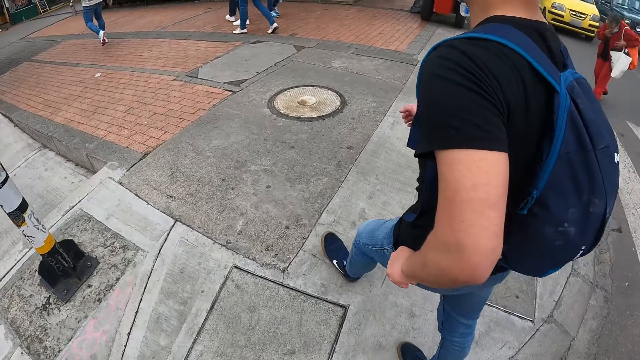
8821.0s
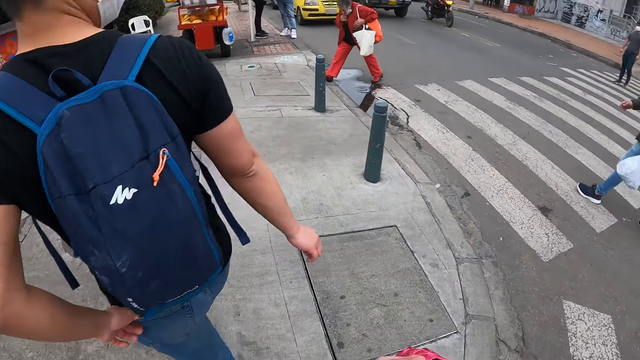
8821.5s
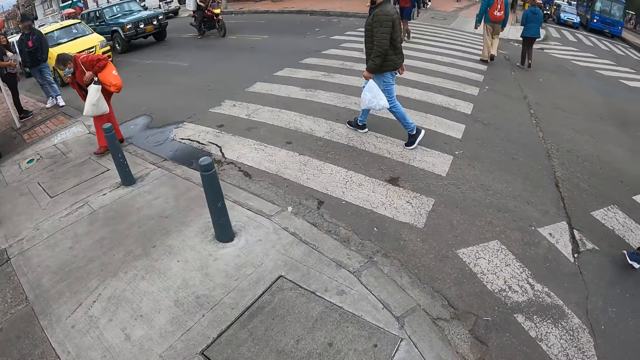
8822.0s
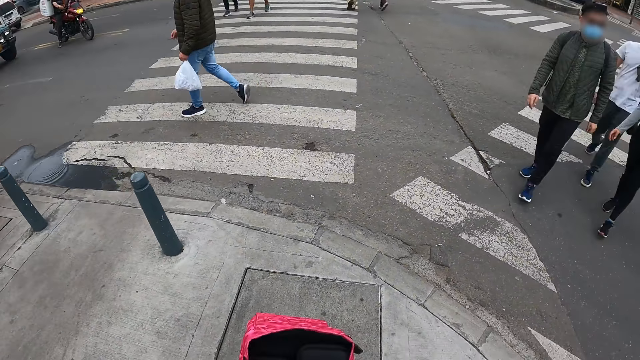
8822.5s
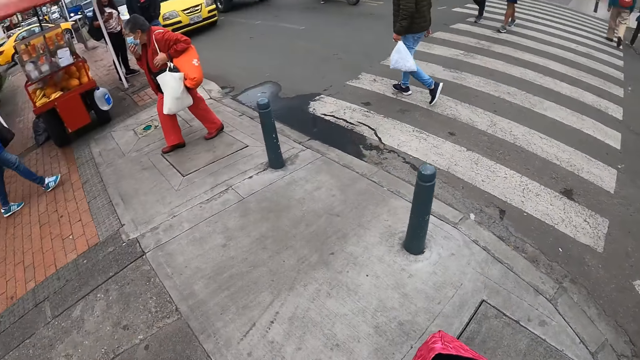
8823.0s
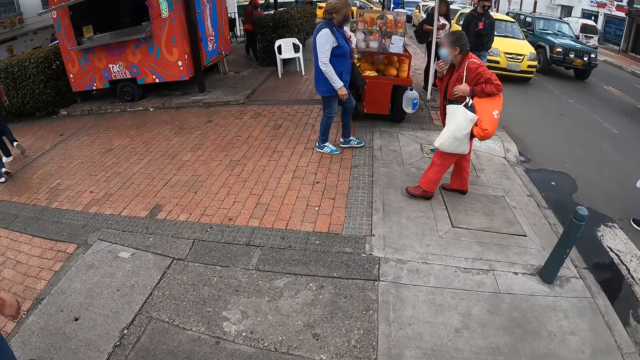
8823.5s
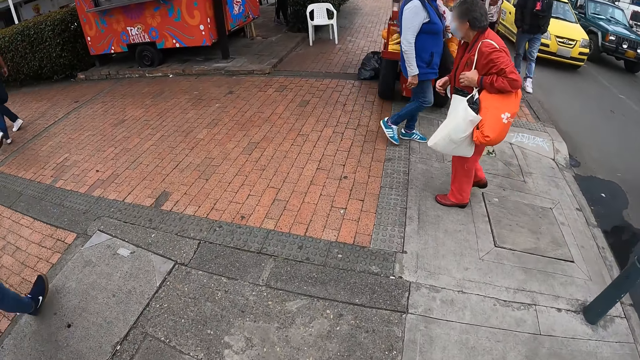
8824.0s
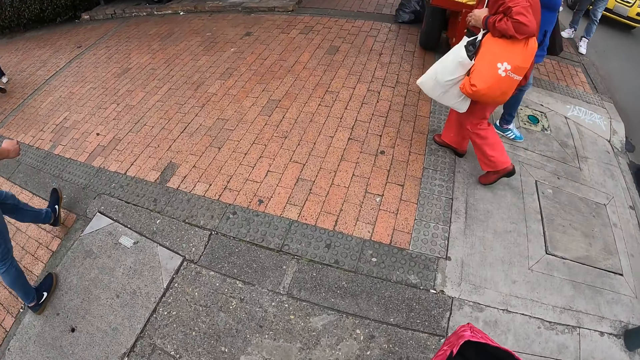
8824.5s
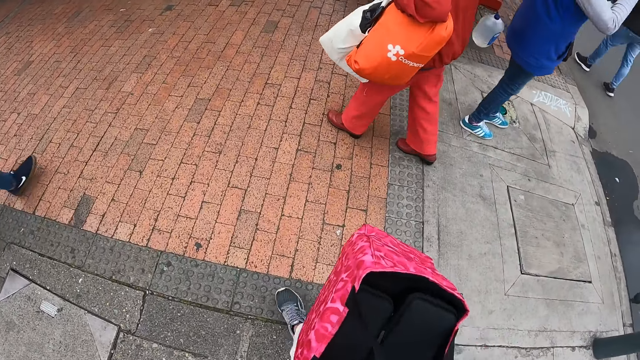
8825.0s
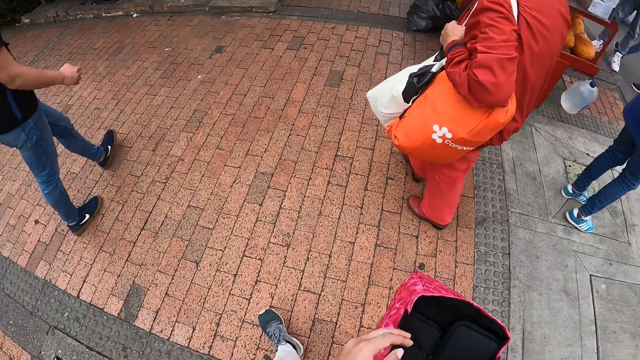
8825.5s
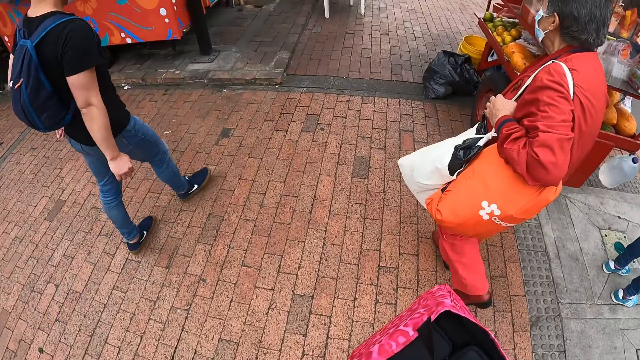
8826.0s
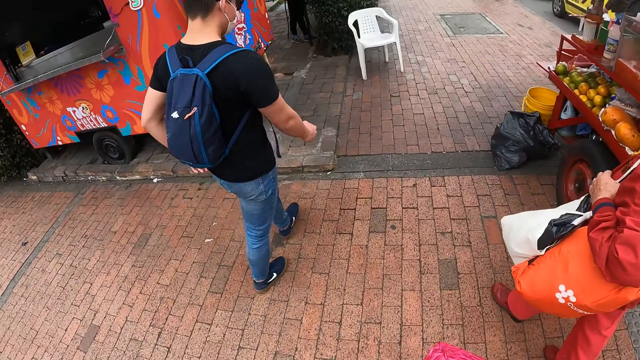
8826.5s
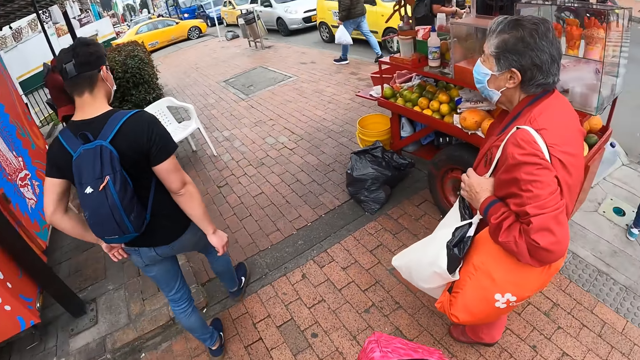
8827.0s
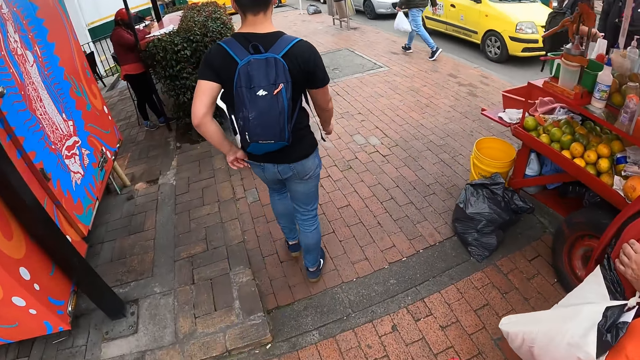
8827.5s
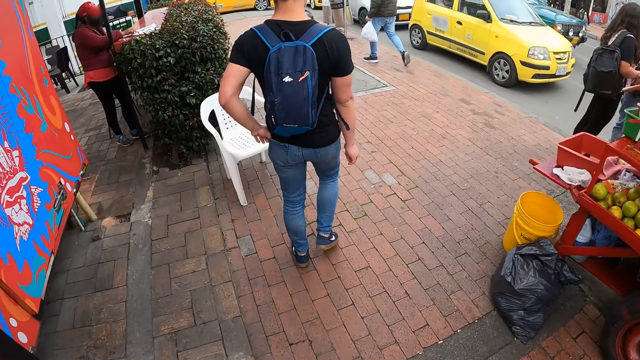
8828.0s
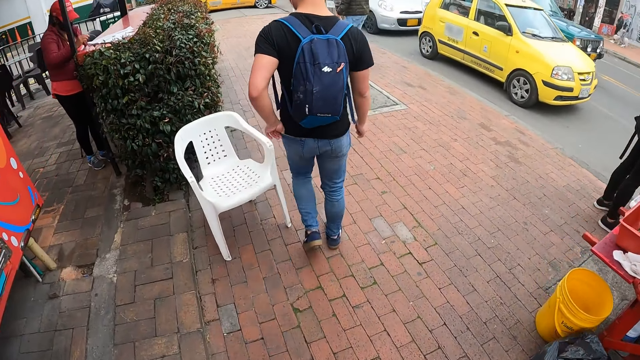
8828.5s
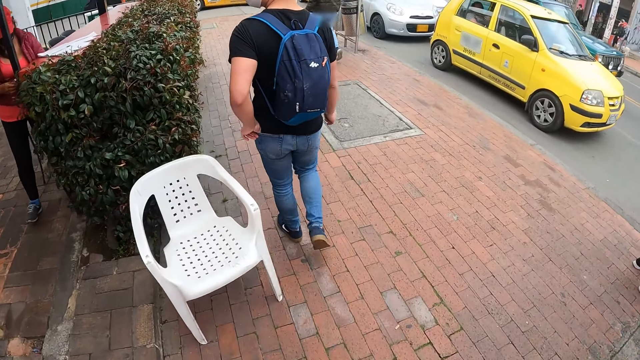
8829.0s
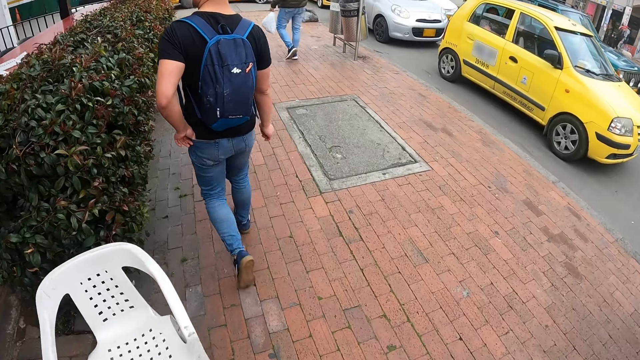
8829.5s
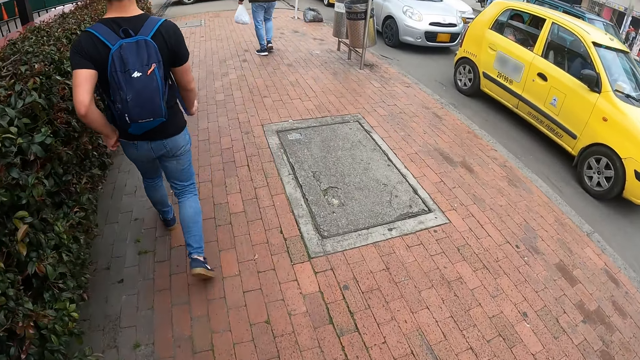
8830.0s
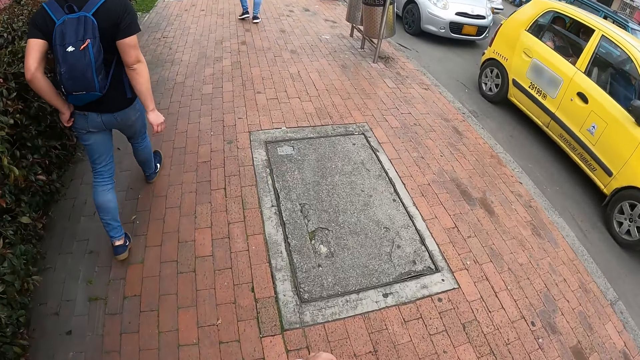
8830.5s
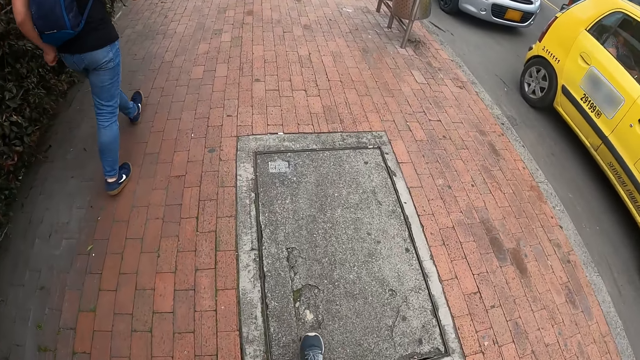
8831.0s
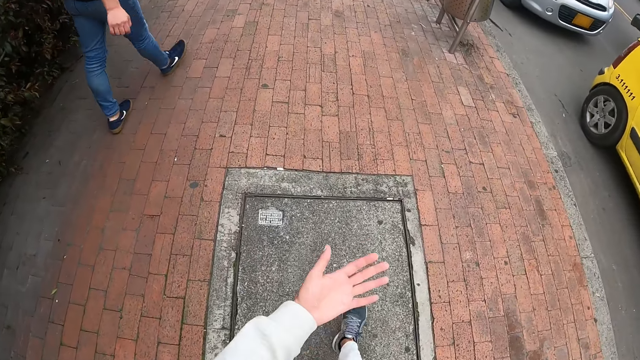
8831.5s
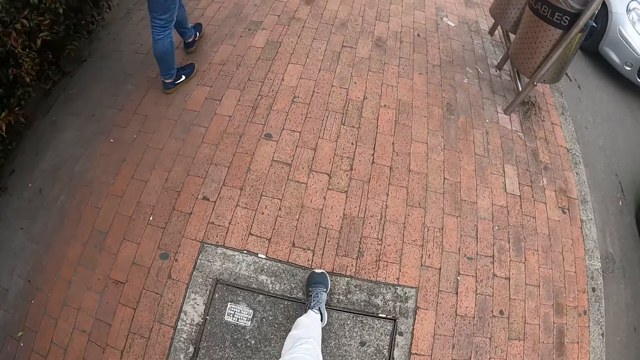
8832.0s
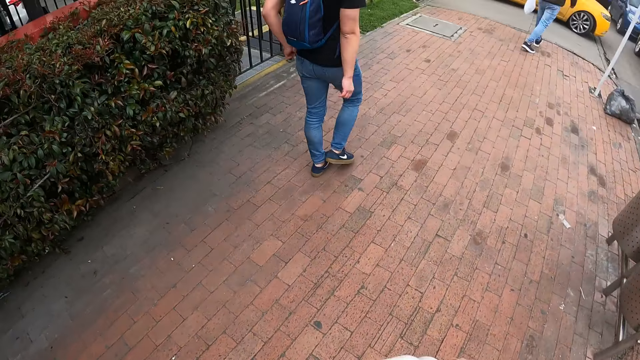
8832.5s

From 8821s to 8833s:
The camera wearer walks with the group of friends on a side road. They look around. They walk along the street.

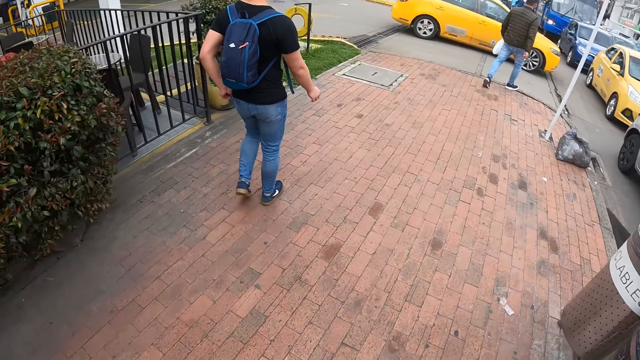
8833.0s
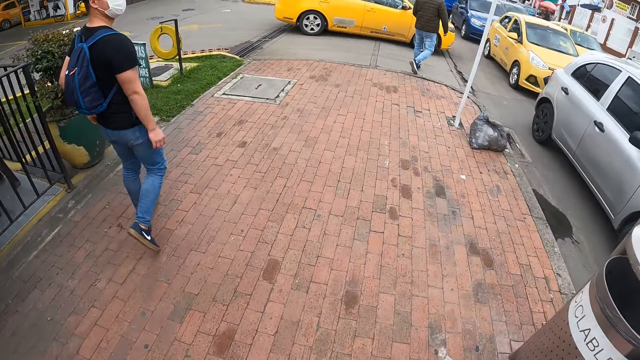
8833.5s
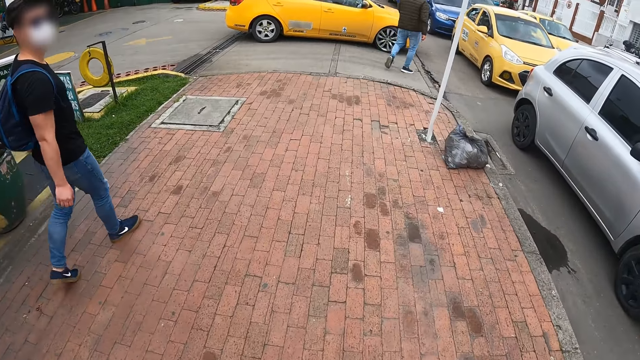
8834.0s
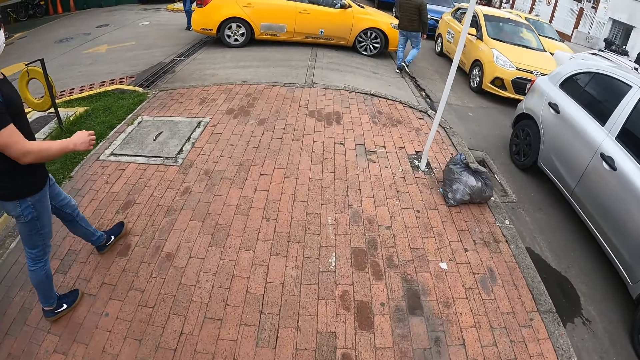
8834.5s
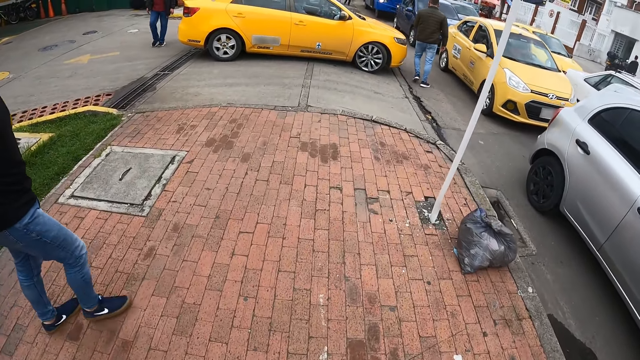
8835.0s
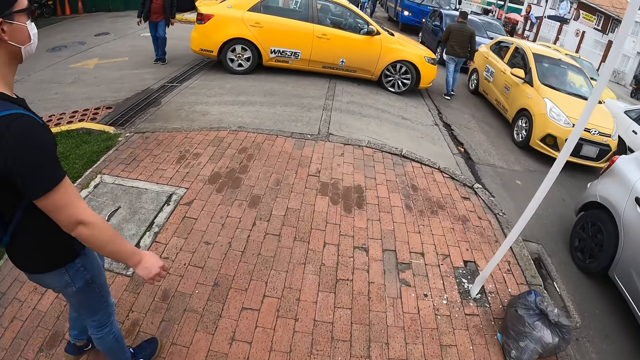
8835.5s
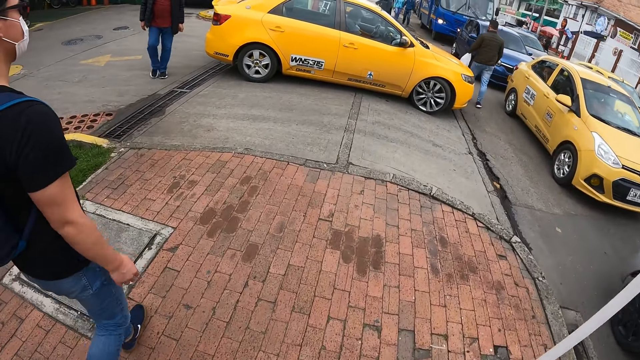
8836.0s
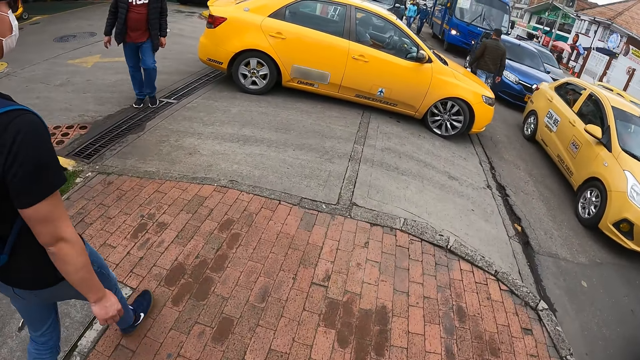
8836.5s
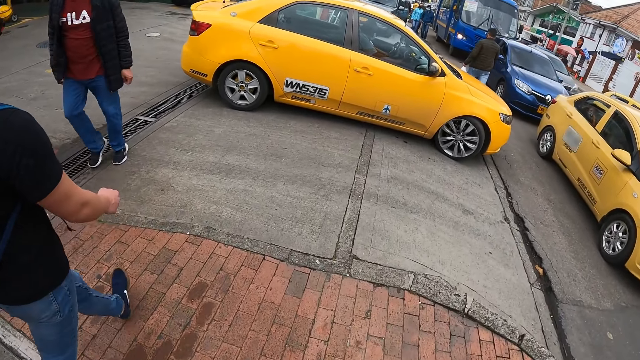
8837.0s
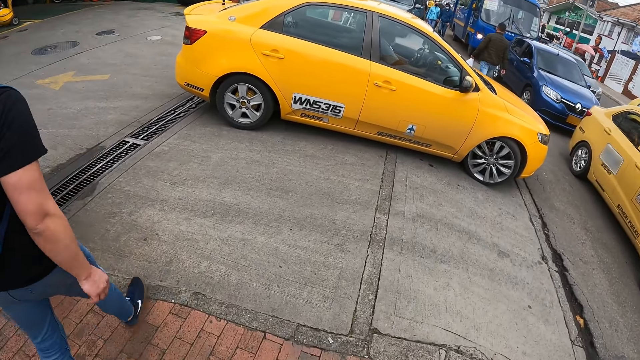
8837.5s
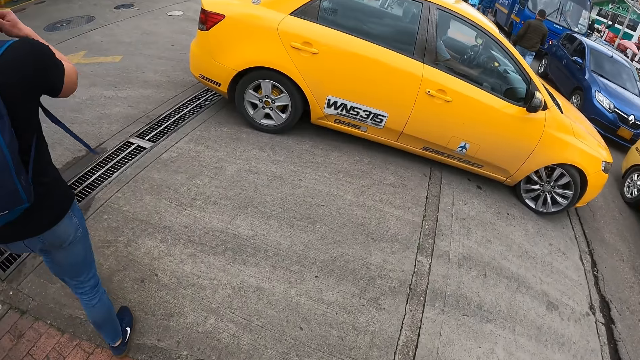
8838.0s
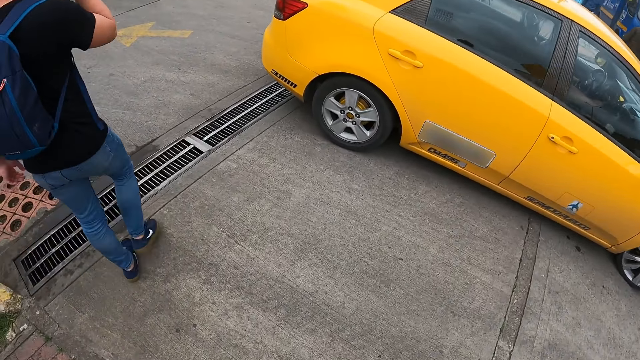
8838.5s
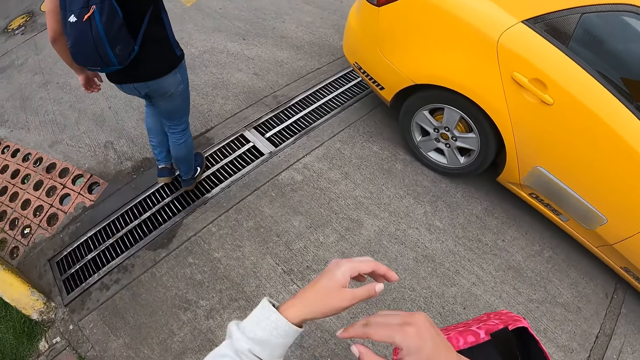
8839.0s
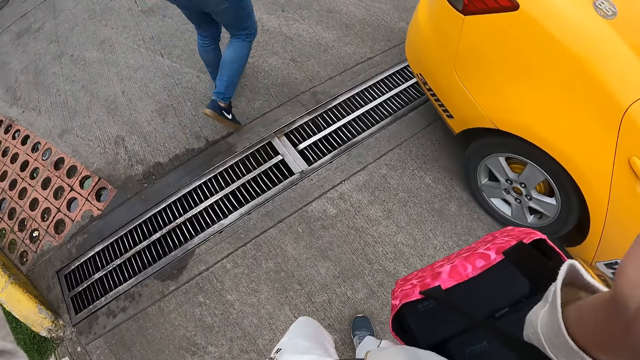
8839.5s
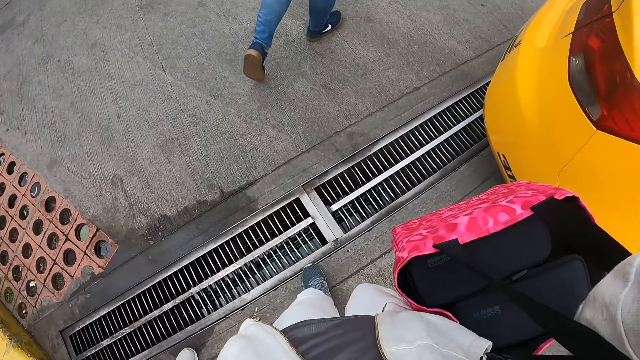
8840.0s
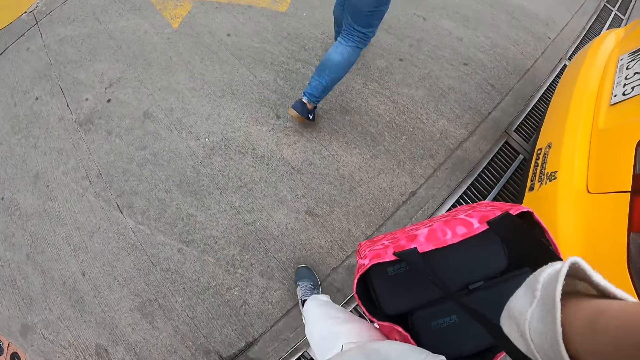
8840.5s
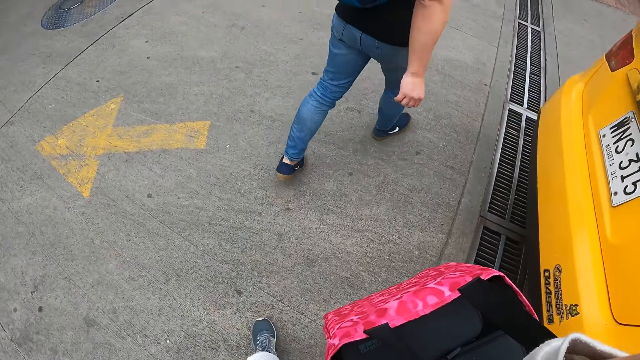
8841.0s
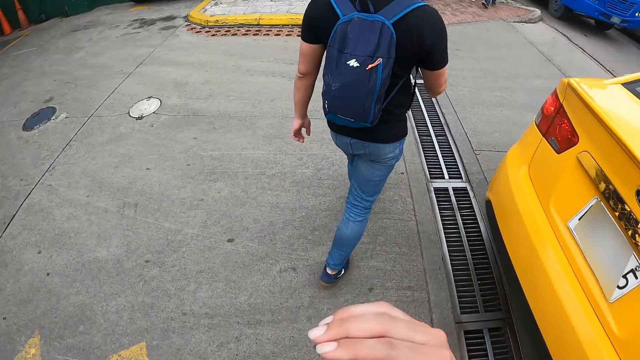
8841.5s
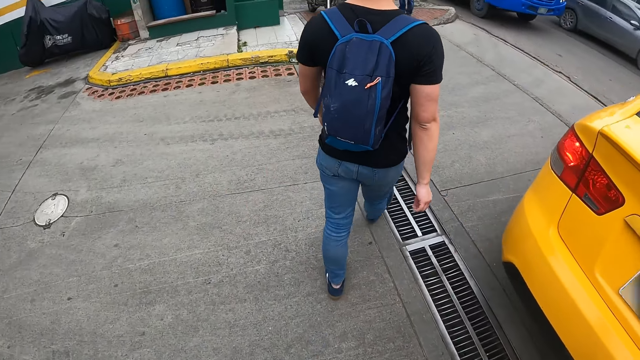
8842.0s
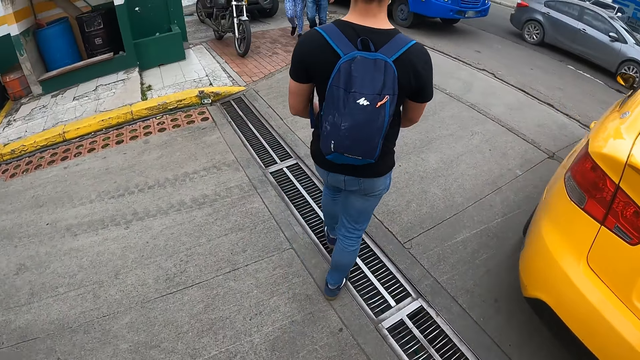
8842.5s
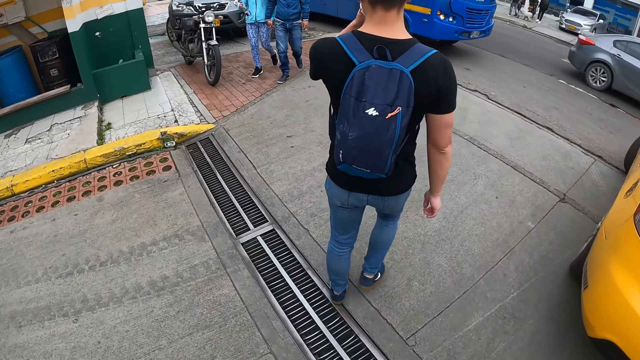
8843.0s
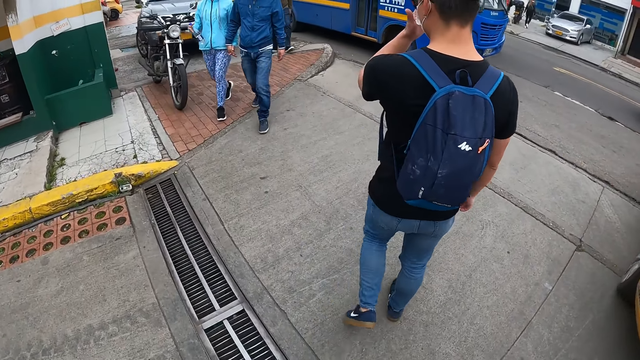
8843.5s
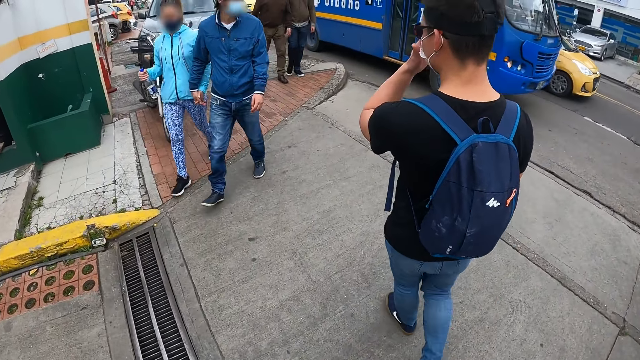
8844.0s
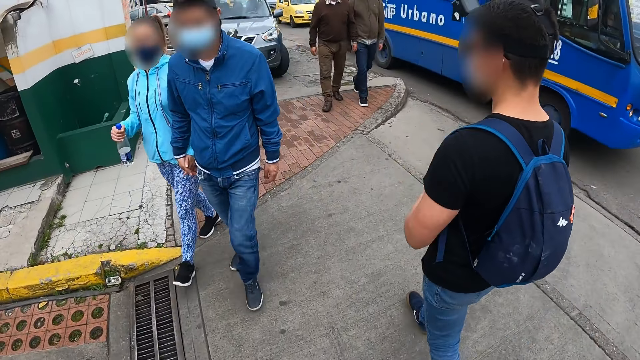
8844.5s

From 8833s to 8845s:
The camera wearer does something.
